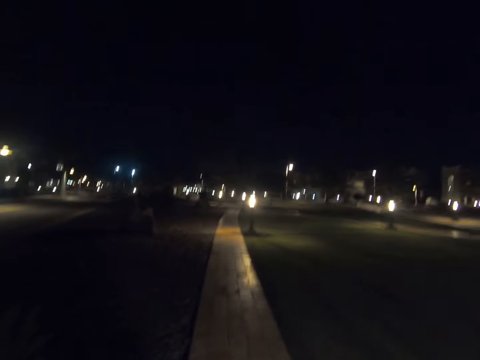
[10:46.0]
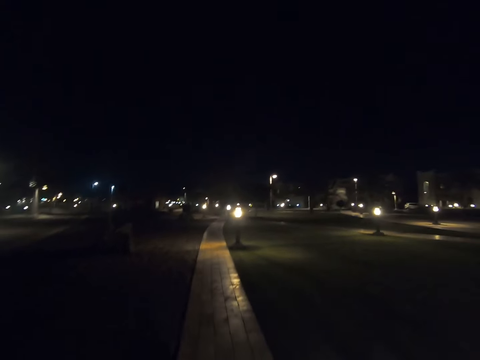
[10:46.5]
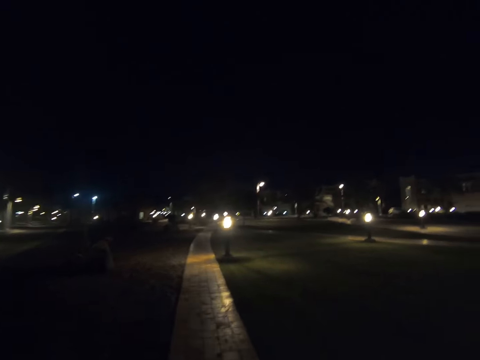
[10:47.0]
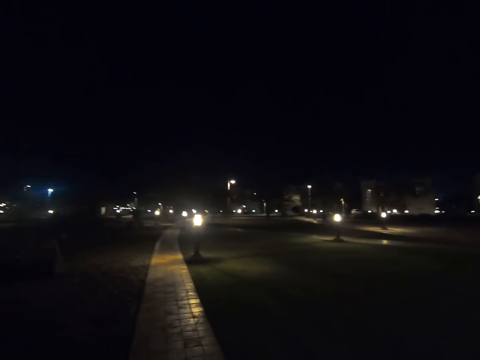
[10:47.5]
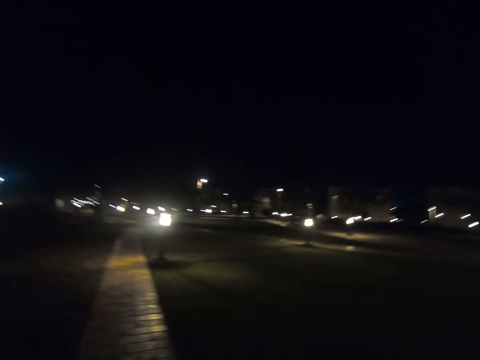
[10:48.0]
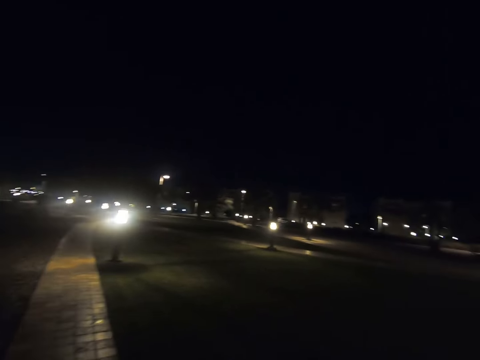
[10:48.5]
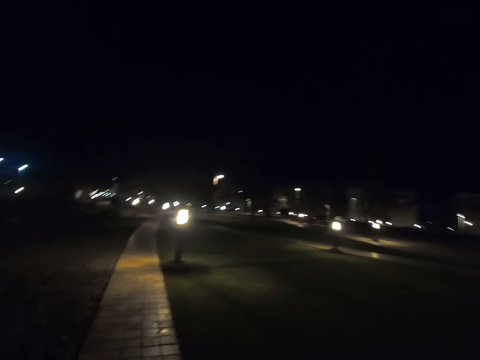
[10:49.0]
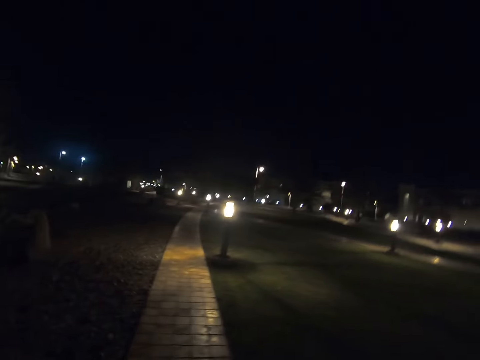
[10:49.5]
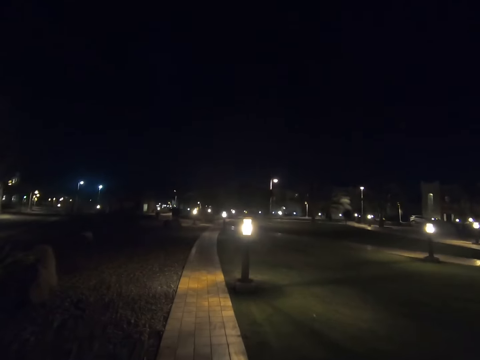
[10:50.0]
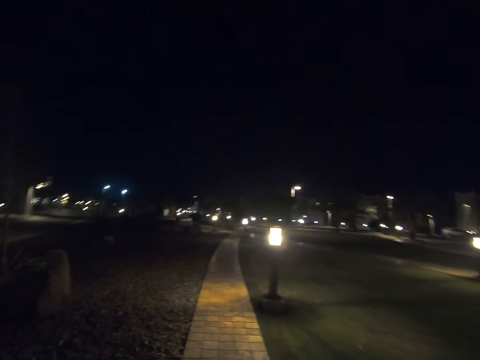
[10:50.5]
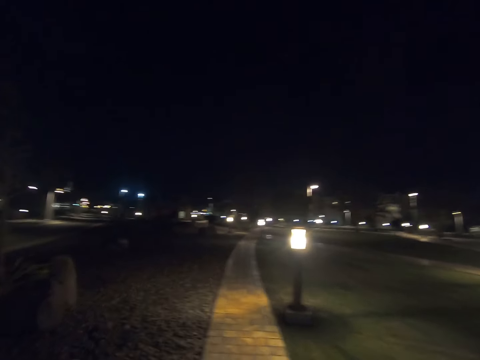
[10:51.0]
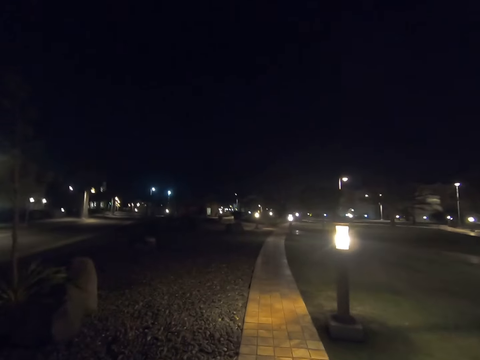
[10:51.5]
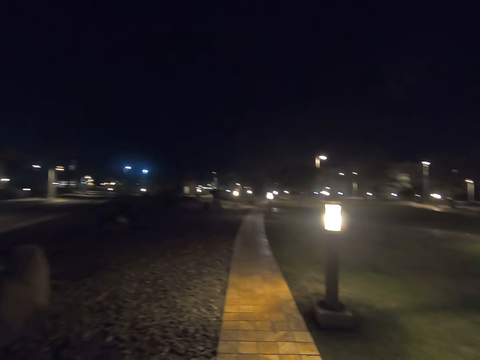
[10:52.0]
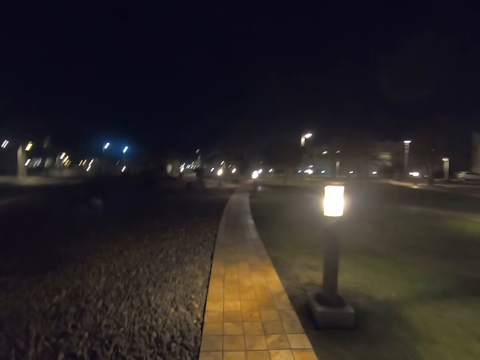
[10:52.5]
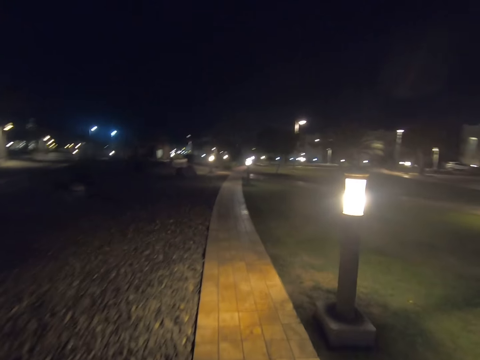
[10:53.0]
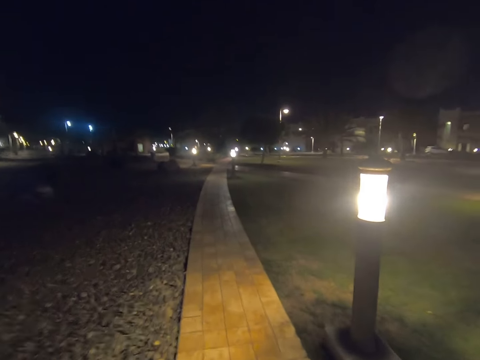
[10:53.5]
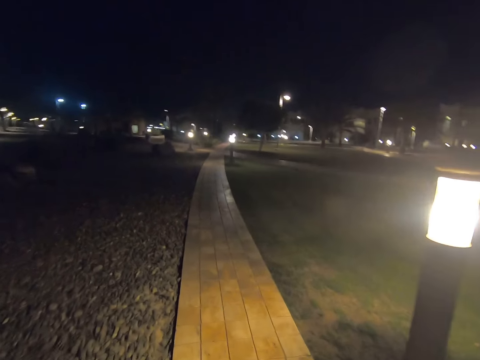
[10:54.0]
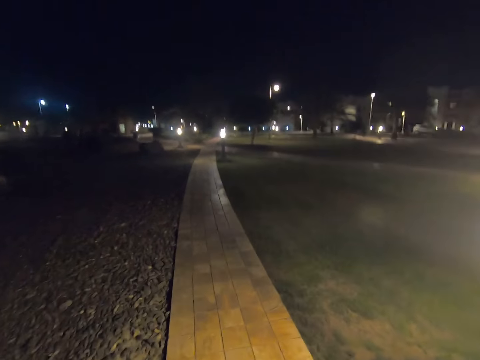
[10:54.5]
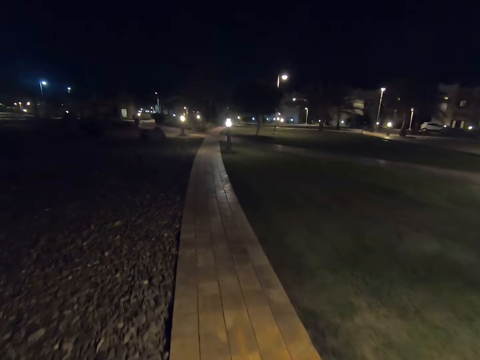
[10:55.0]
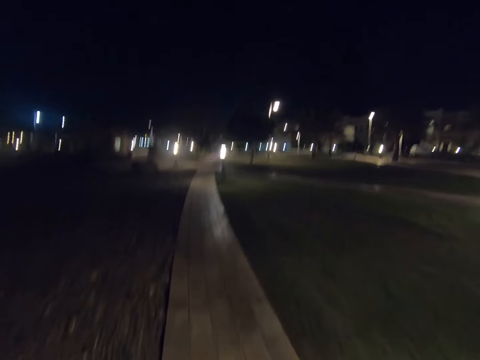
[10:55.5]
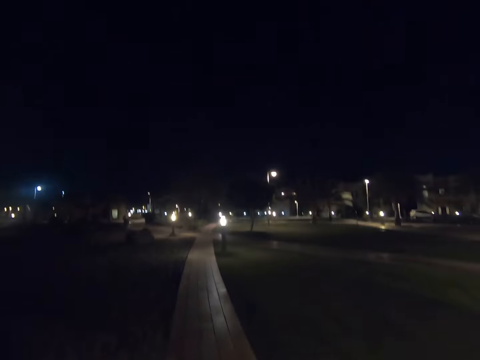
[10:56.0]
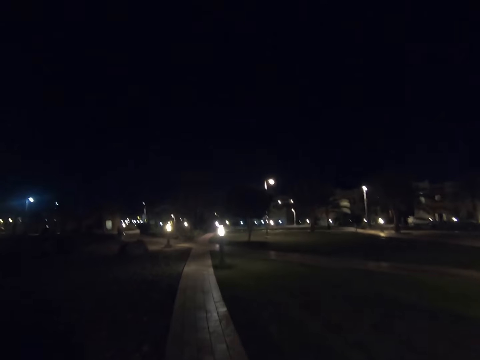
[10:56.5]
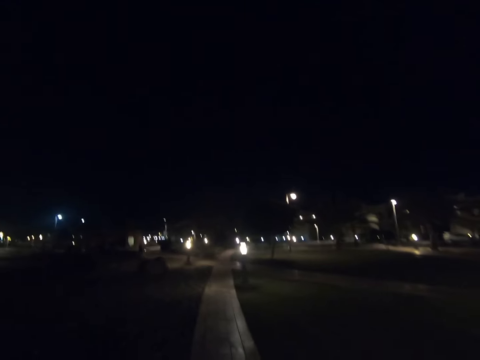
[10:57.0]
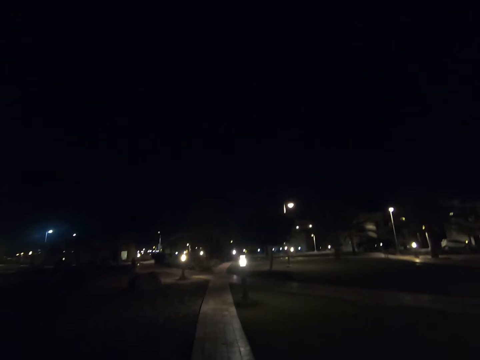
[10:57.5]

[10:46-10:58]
The camera wearer looks right. They look forward.

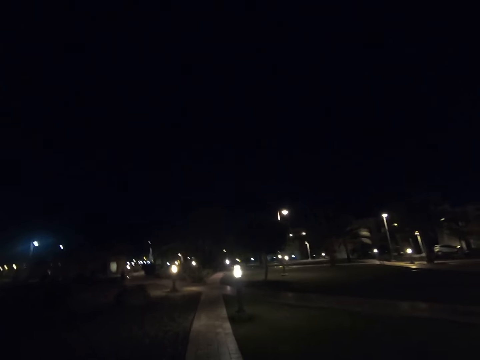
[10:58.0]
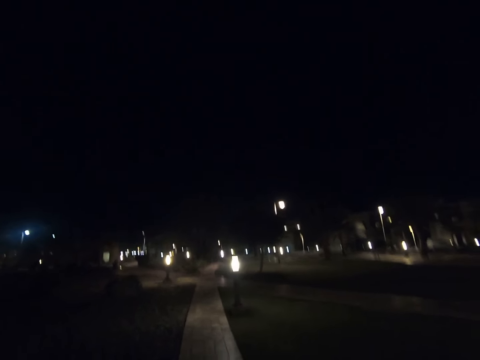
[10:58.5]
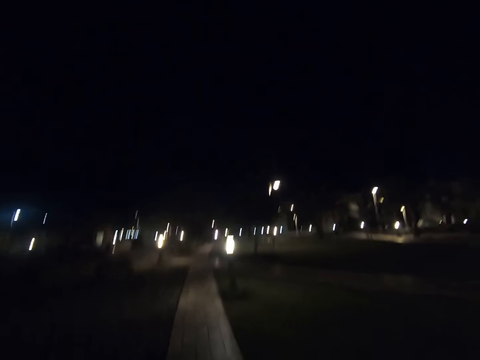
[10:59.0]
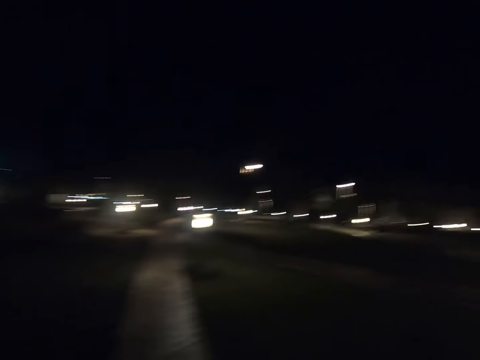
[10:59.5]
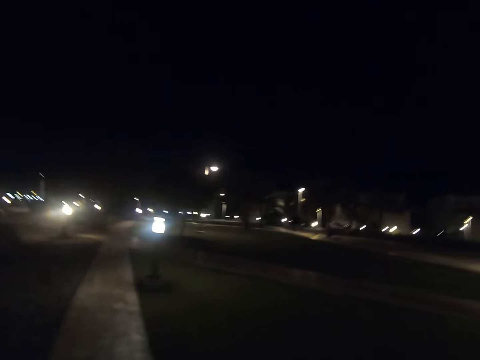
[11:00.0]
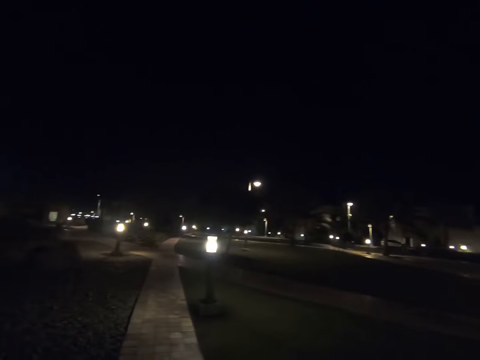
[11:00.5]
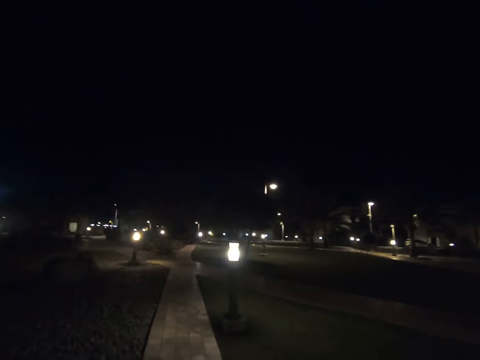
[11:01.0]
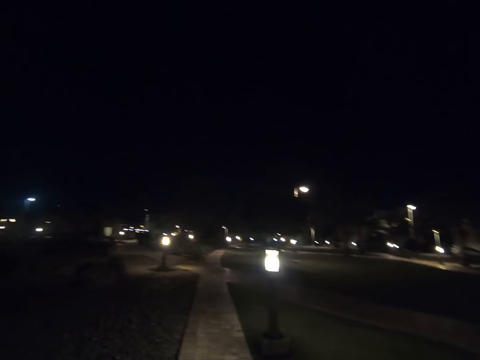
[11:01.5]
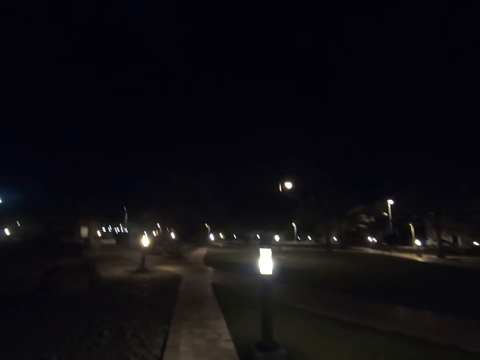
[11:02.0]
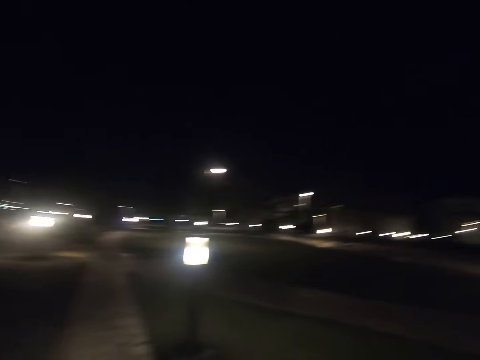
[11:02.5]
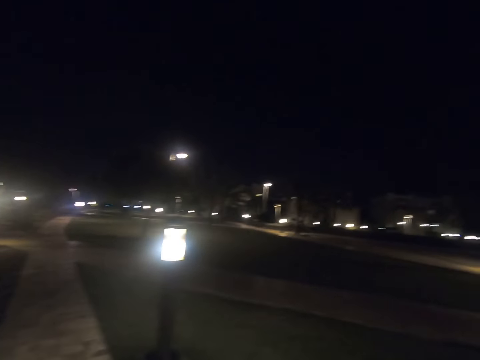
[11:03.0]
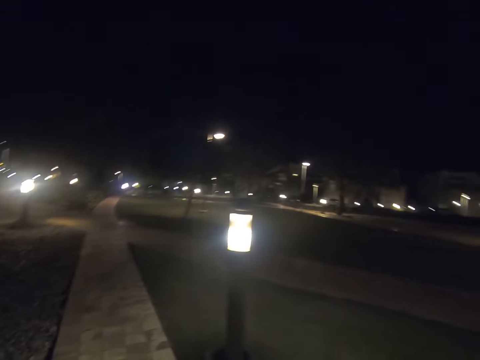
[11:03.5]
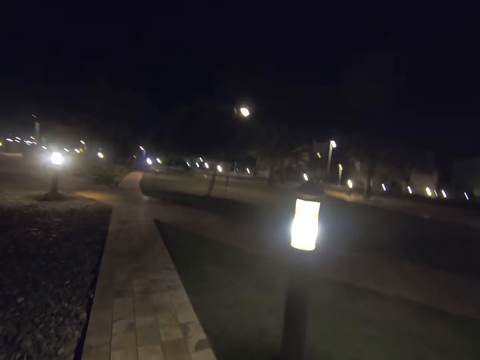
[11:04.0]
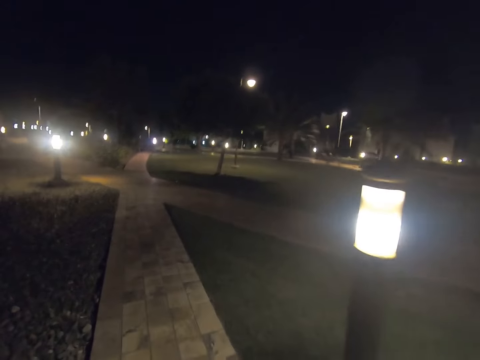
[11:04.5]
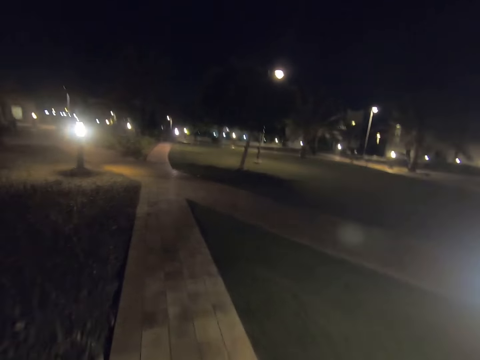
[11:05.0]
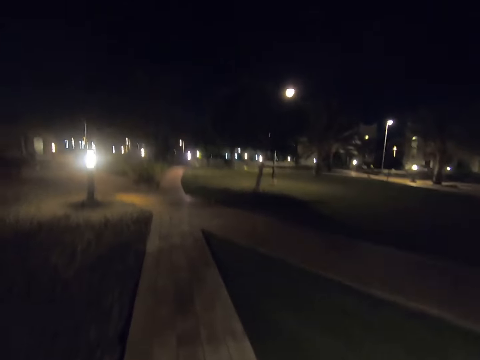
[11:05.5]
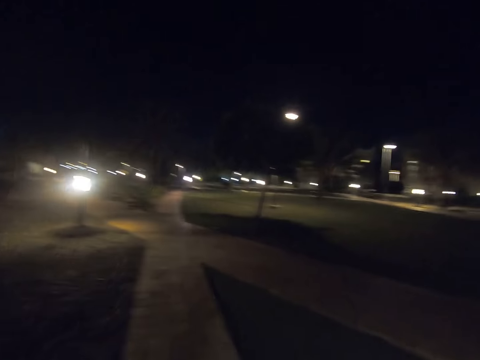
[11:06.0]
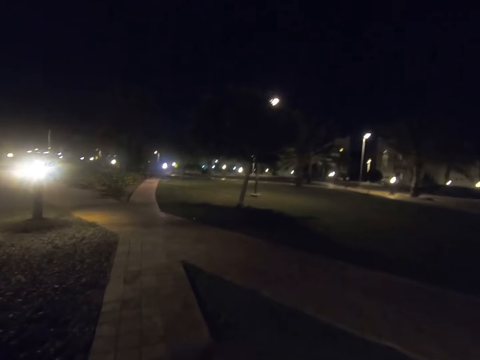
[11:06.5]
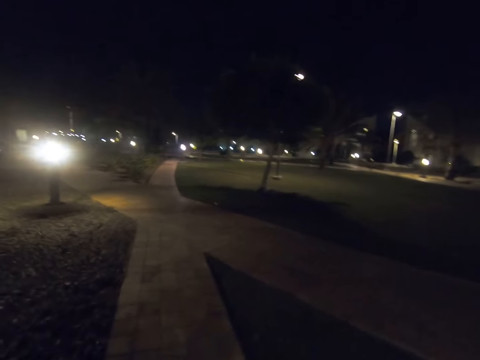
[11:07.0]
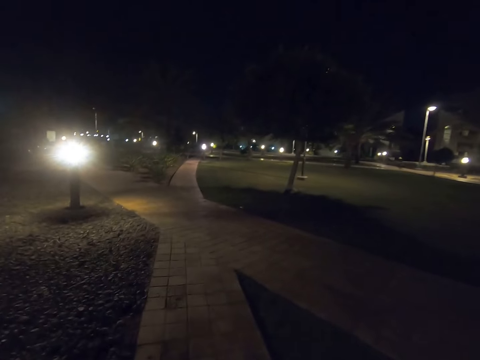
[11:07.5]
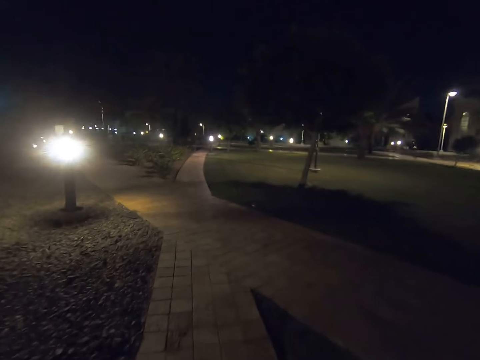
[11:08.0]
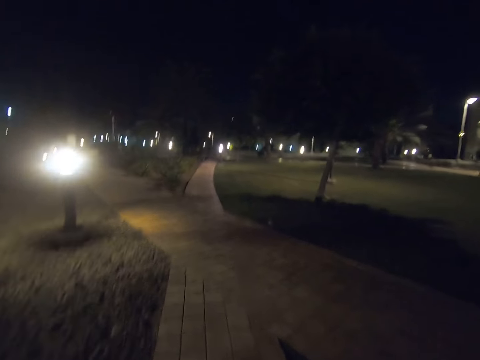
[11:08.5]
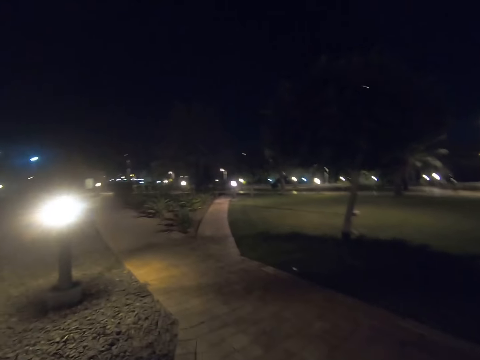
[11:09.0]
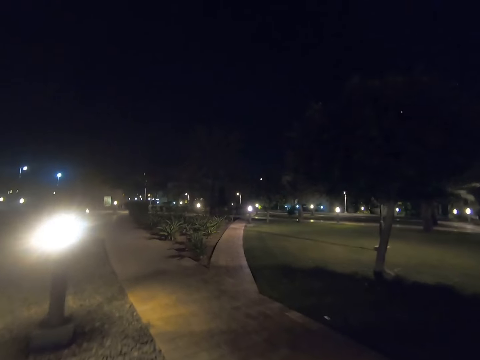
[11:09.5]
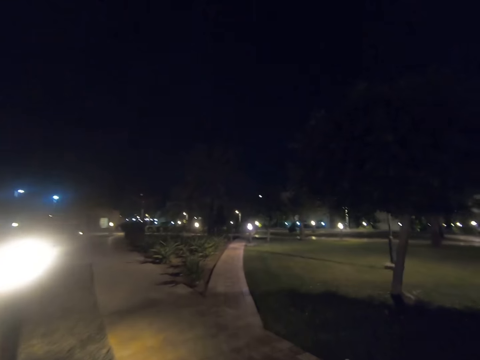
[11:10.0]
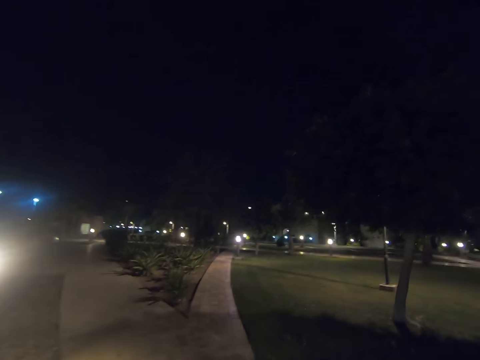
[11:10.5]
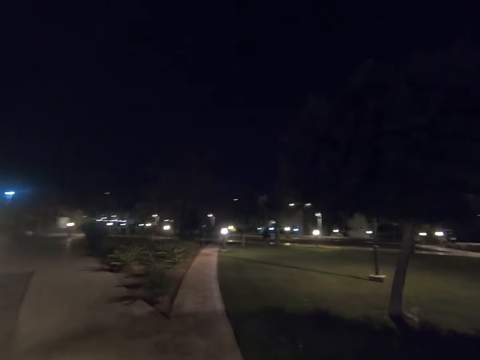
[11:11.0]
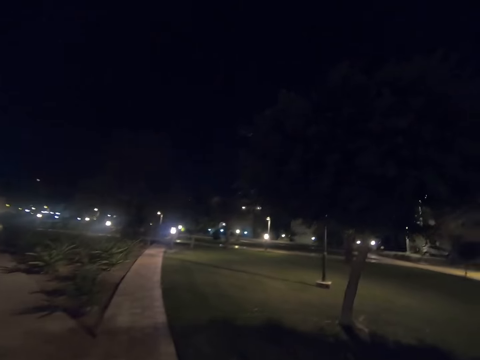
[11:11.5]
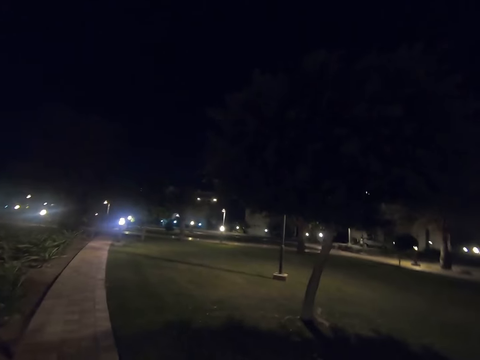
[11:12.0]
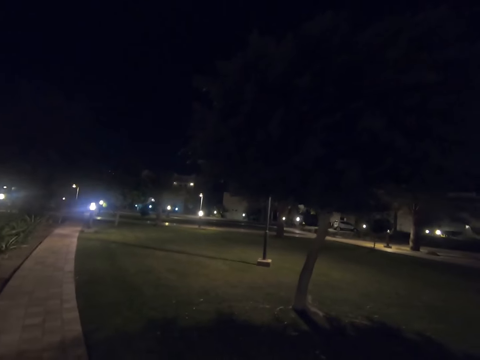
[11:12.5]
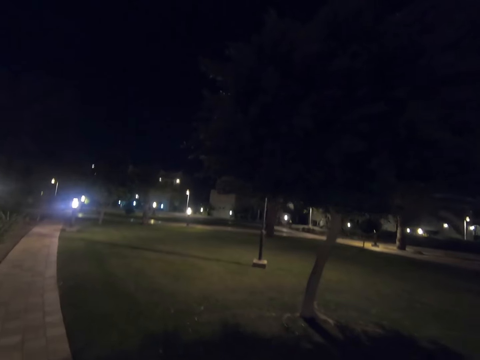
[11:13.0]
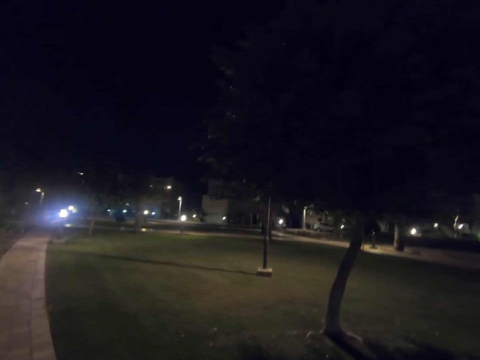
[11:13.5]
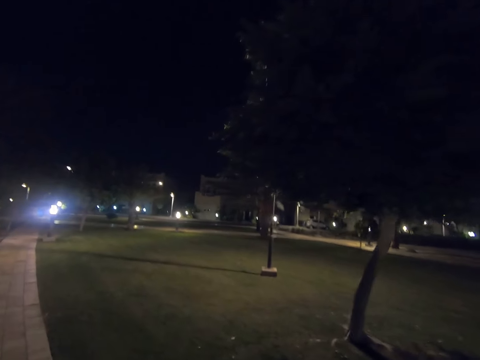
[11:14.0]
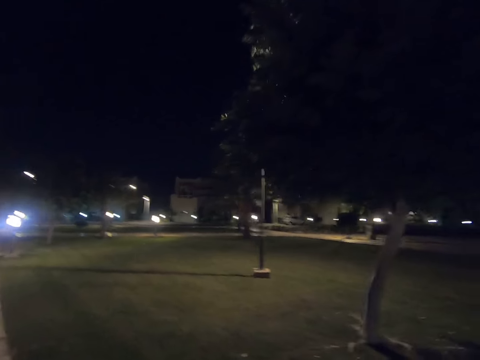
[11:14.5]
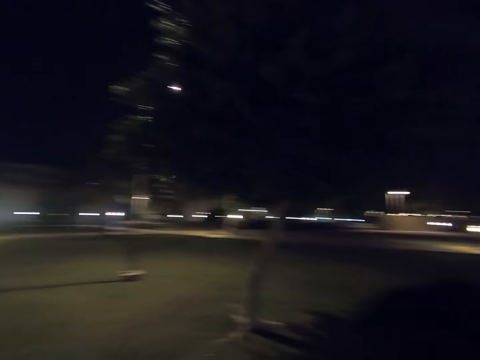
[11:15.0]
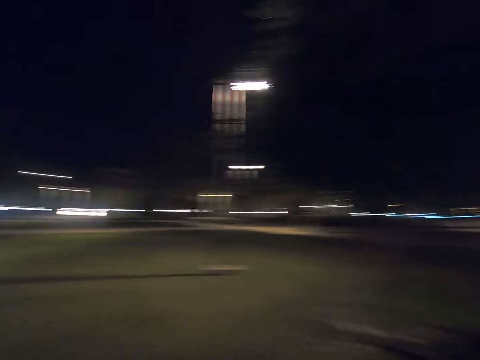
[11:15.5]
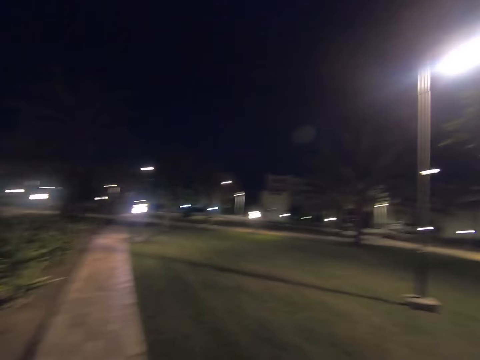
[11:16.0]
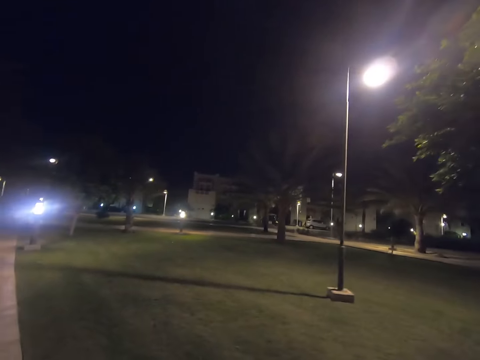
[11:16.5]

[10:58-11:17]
The camera wearer looks right. They look forward. They look right. They look forward. They look right. They turn right.
